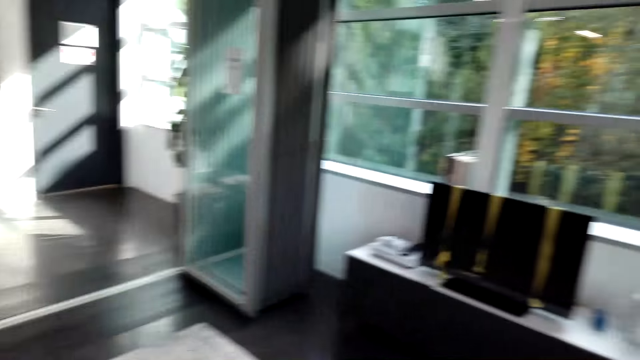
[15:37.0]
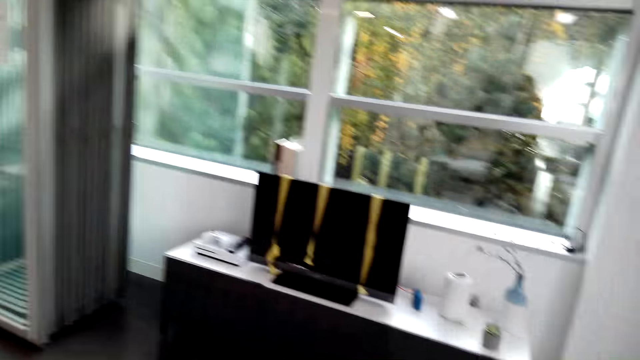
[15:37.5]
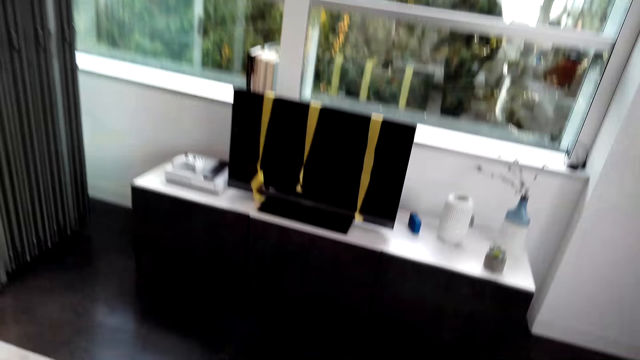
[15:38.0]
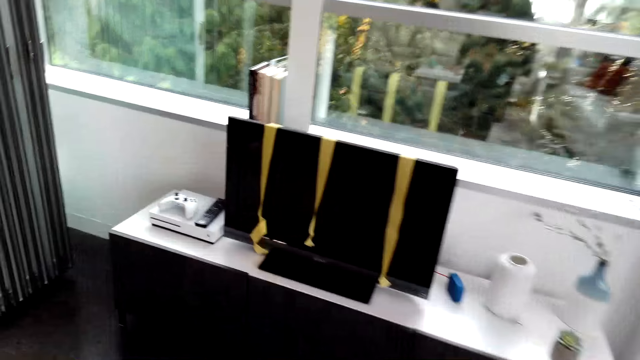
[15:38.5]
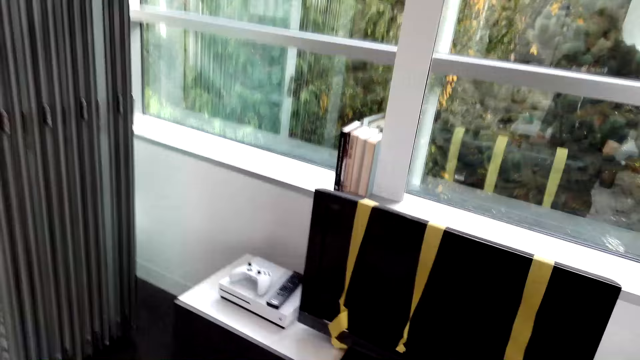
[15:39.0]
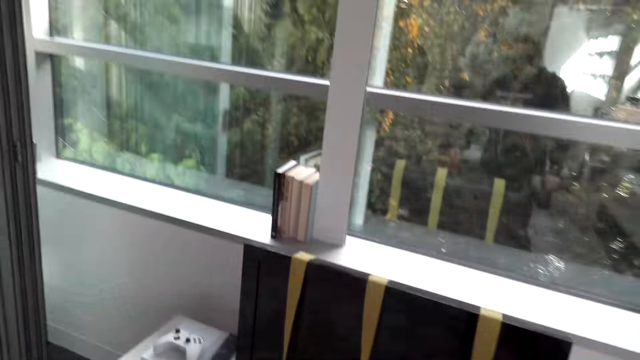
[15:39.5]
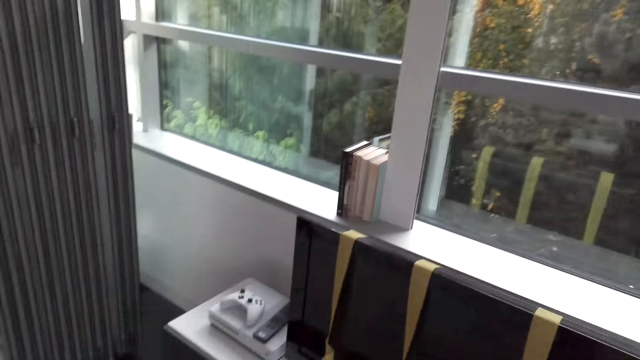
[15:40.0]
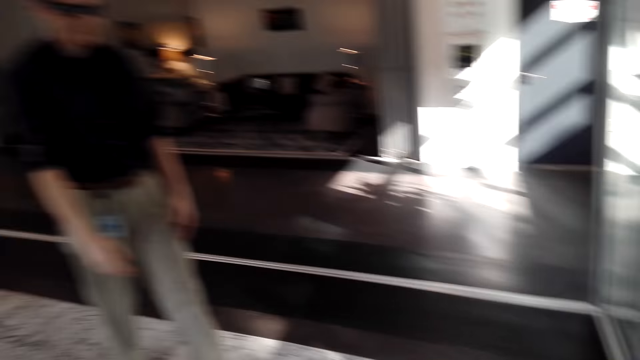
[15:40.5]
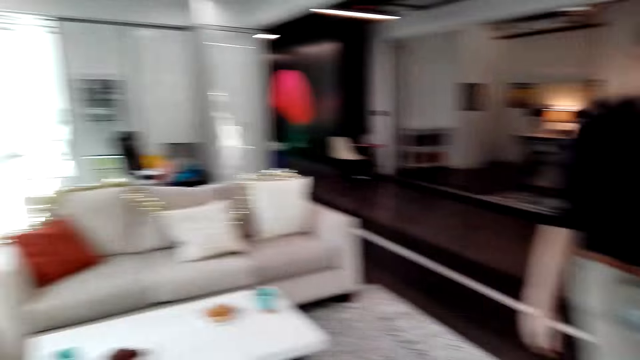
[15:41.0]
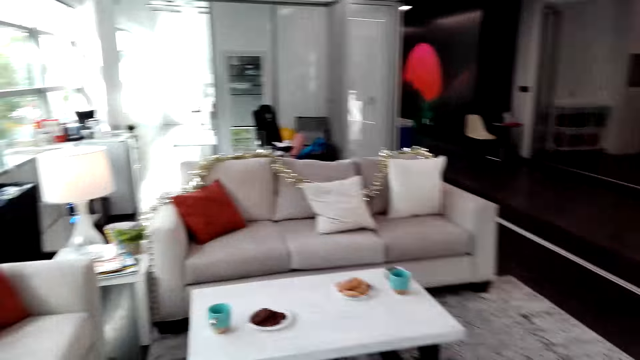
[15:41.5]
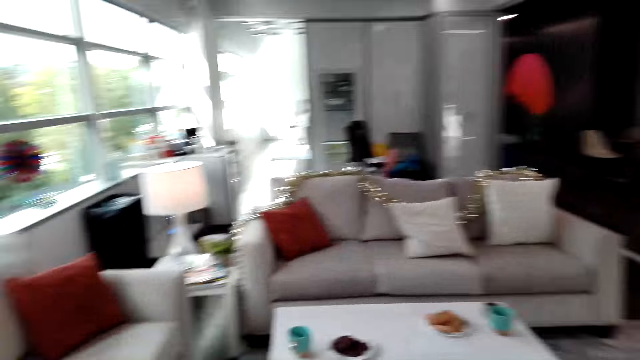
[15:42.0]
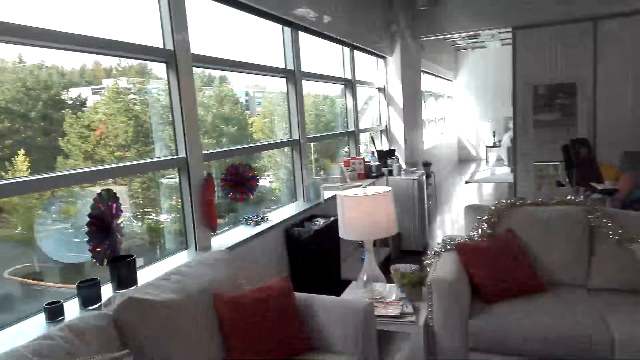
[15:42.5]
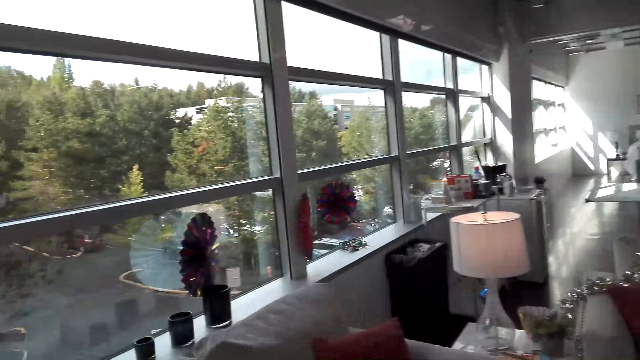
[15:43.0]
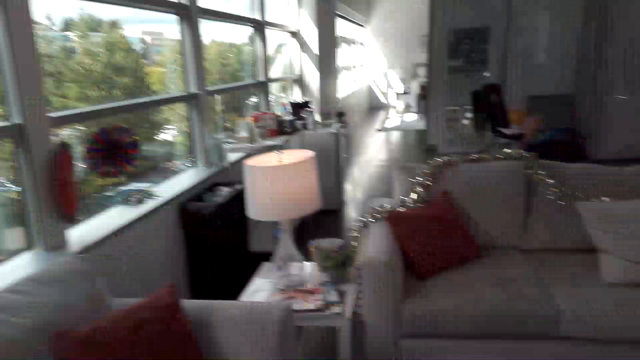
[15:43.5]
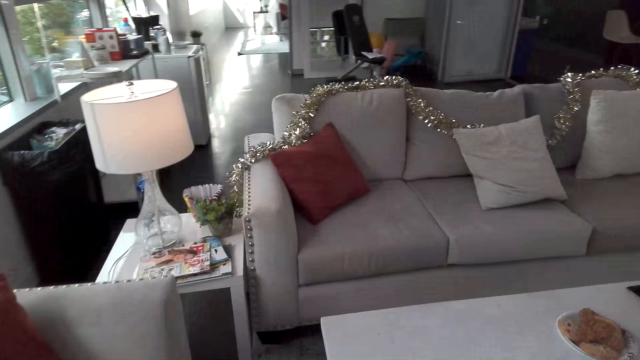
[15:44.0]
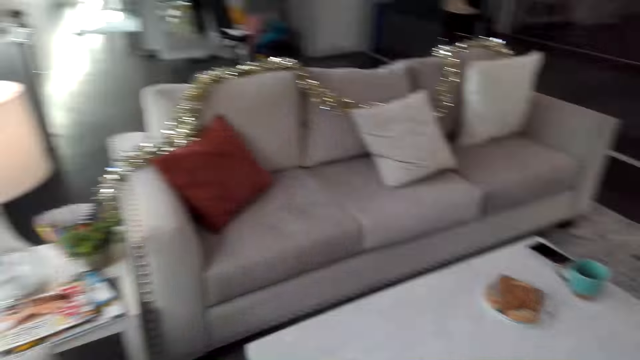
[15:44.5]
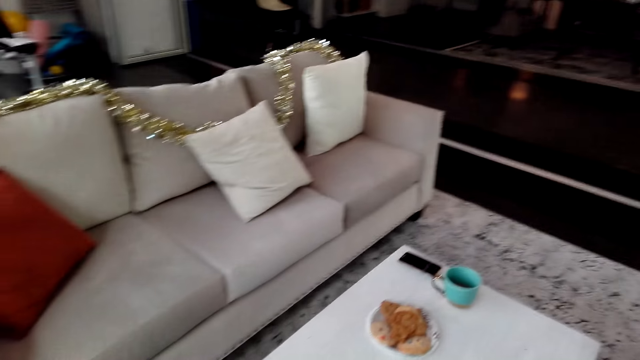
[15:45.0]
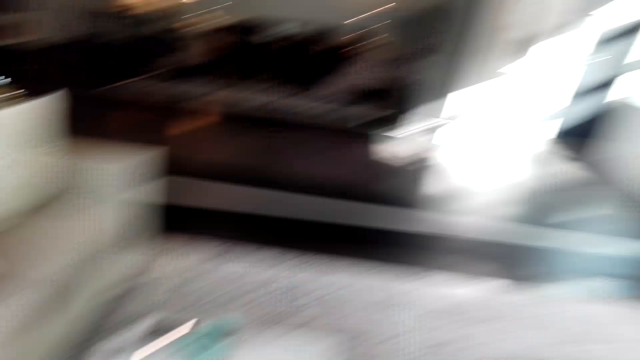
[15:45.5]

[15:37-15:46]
The camera wearer walks in the room. A person walks around. The camera wearer converses with the person. They look in the room.

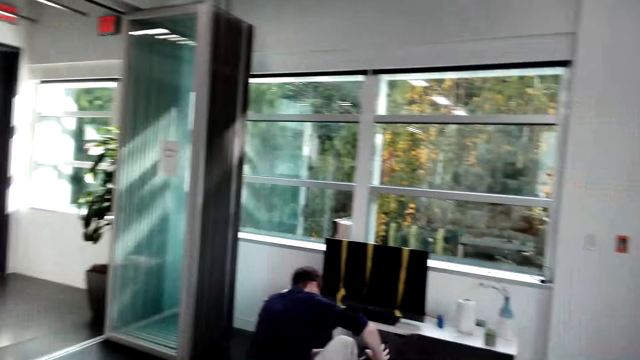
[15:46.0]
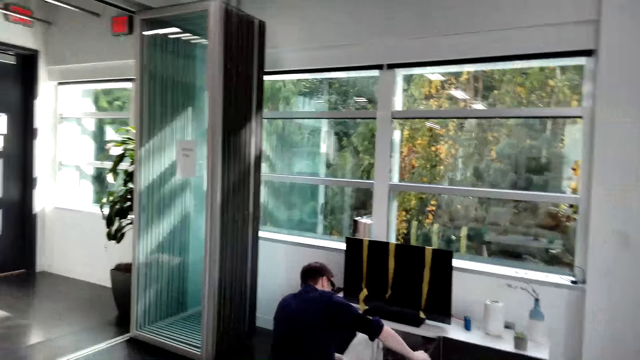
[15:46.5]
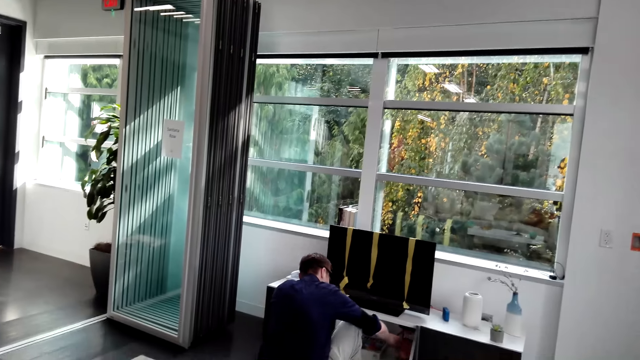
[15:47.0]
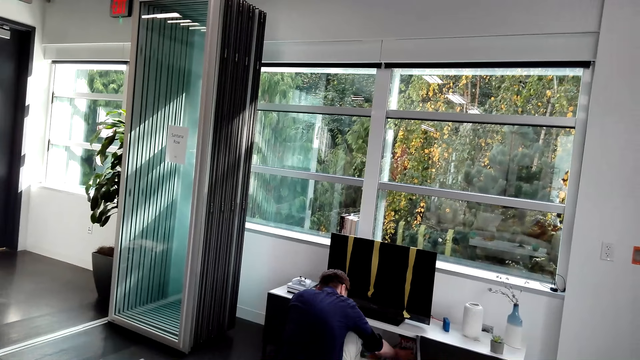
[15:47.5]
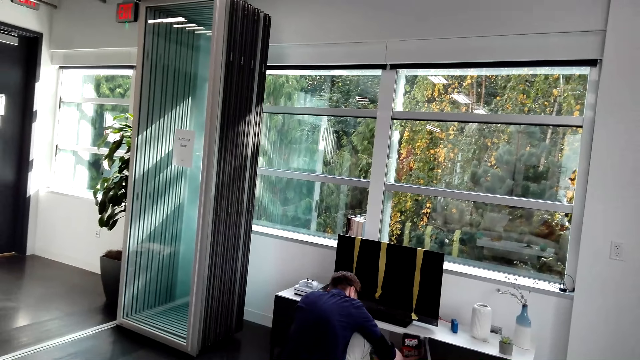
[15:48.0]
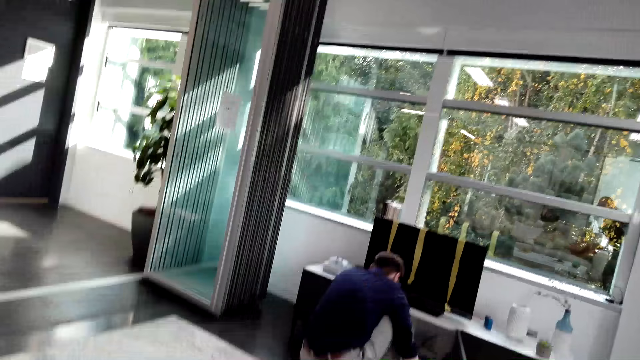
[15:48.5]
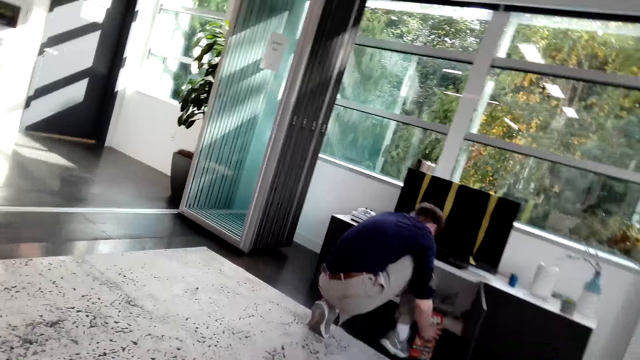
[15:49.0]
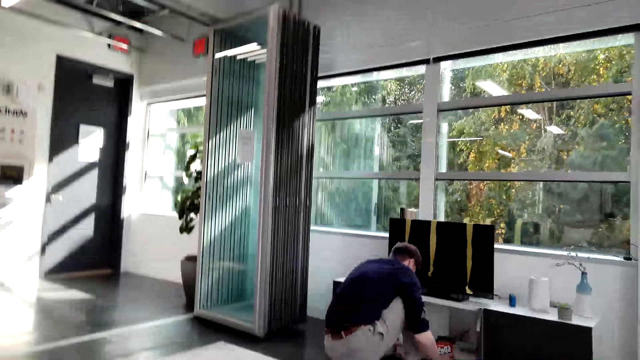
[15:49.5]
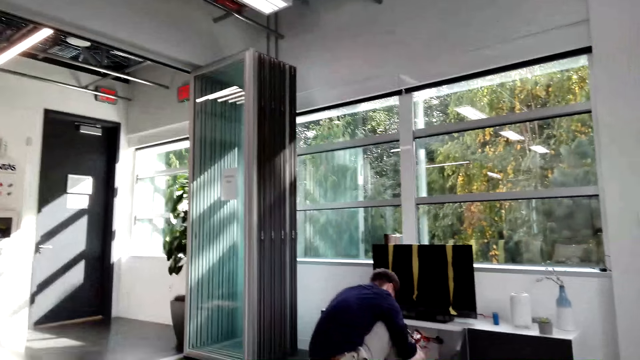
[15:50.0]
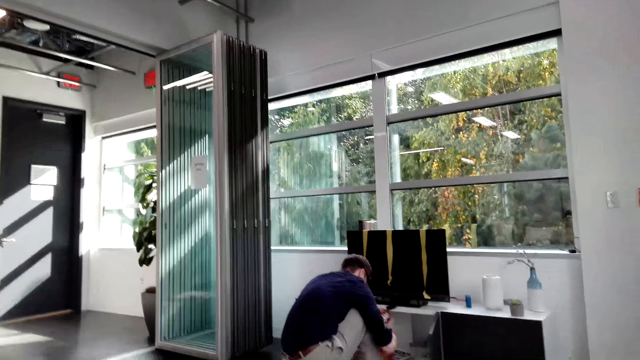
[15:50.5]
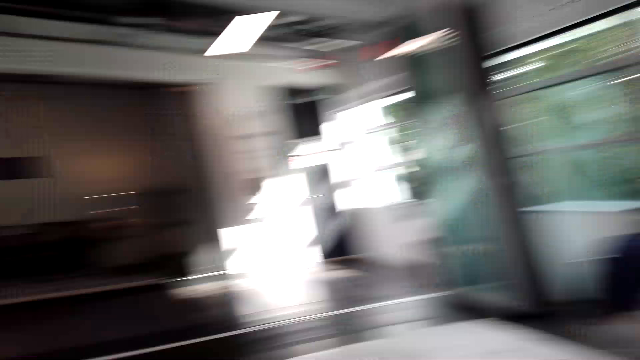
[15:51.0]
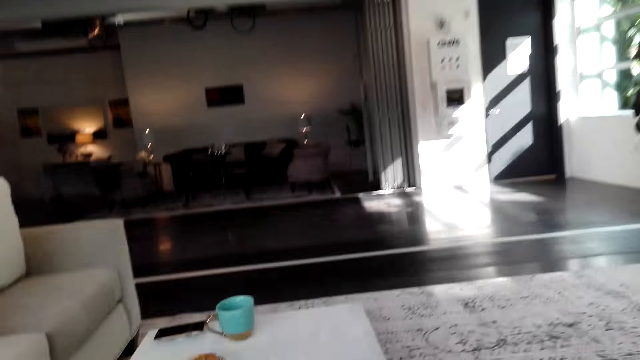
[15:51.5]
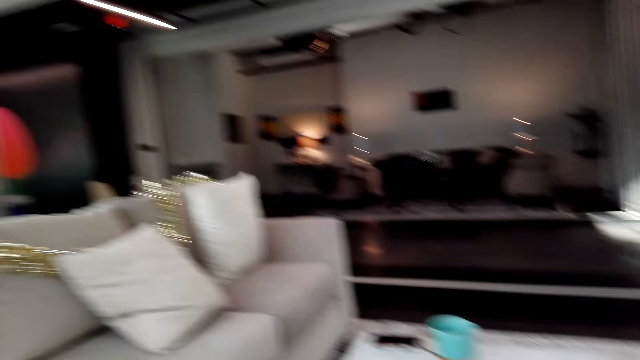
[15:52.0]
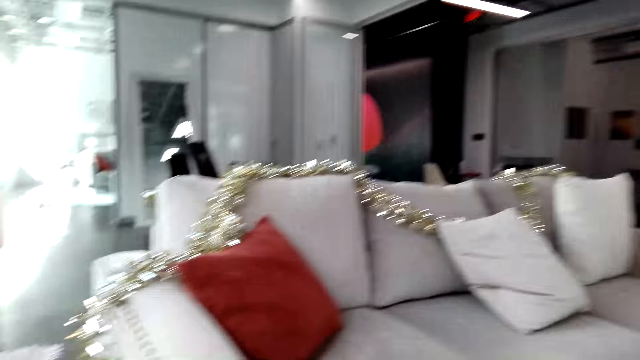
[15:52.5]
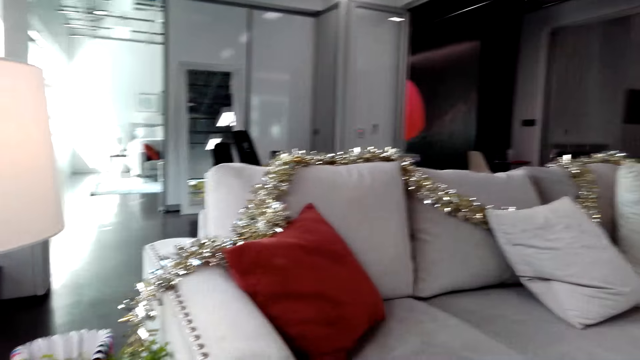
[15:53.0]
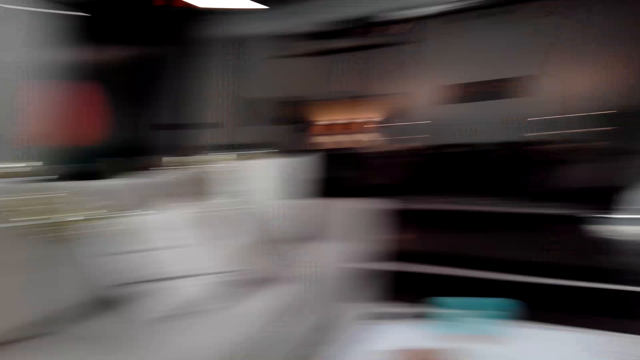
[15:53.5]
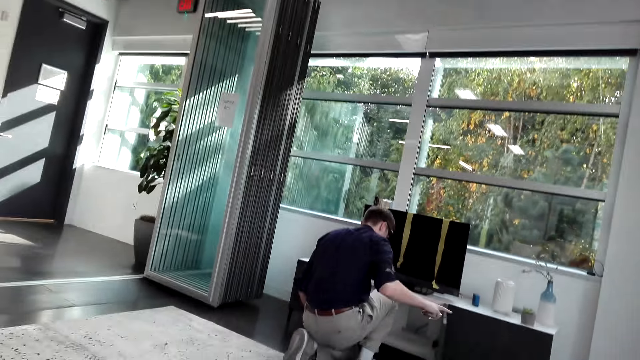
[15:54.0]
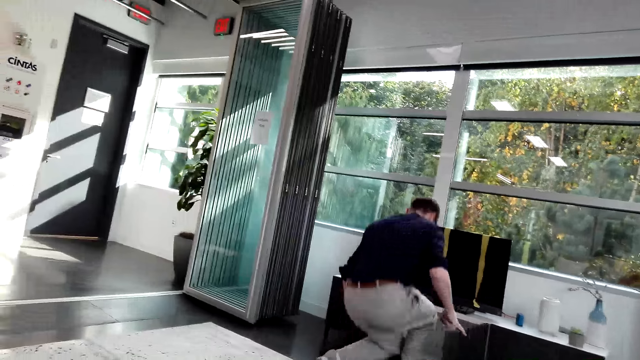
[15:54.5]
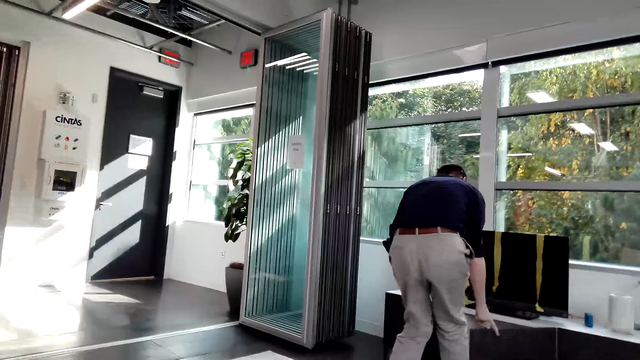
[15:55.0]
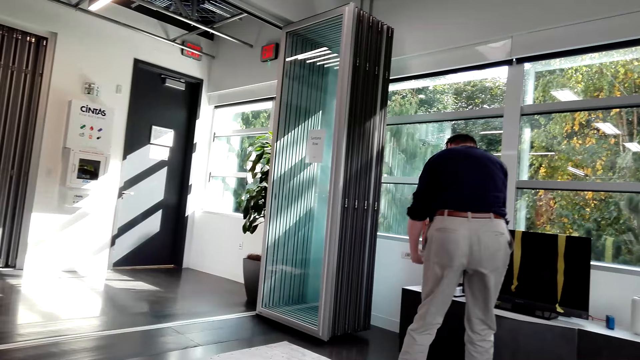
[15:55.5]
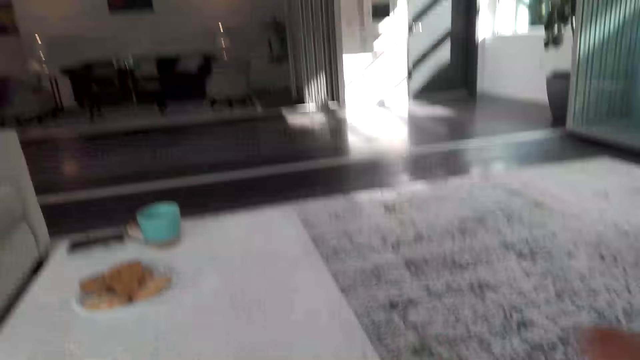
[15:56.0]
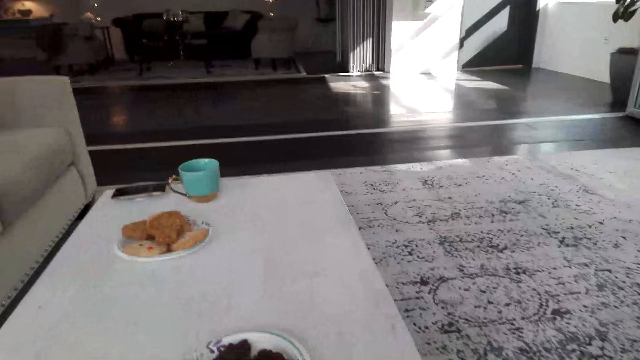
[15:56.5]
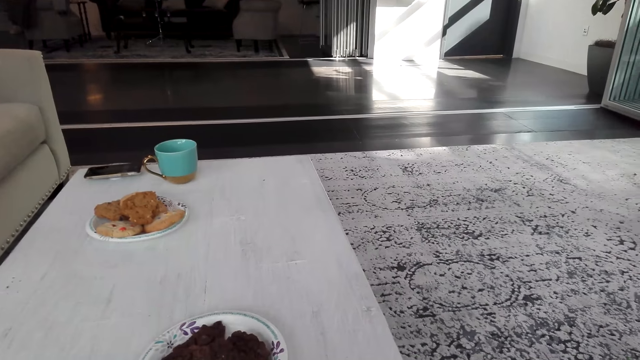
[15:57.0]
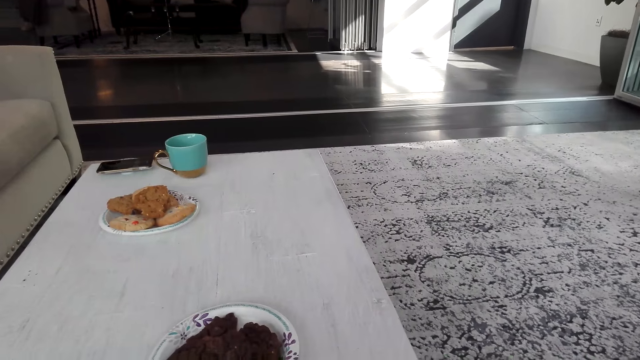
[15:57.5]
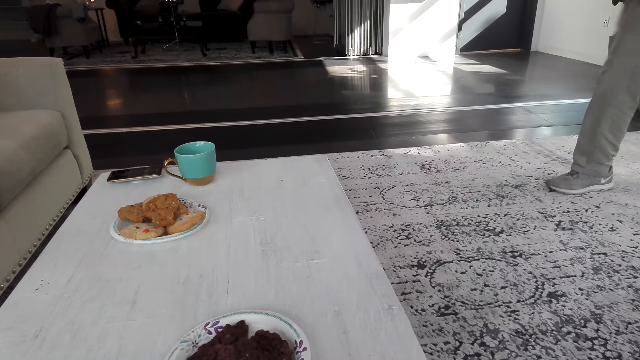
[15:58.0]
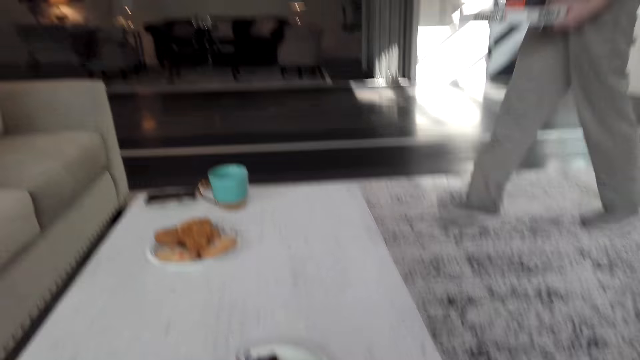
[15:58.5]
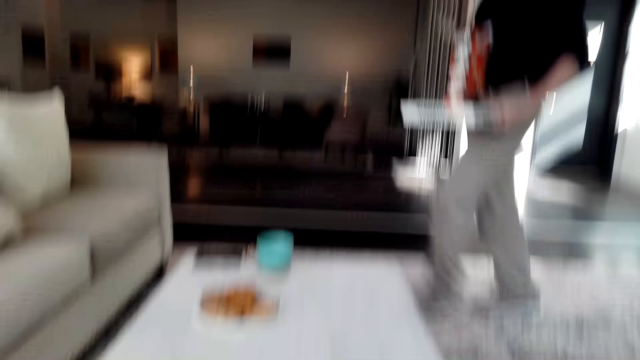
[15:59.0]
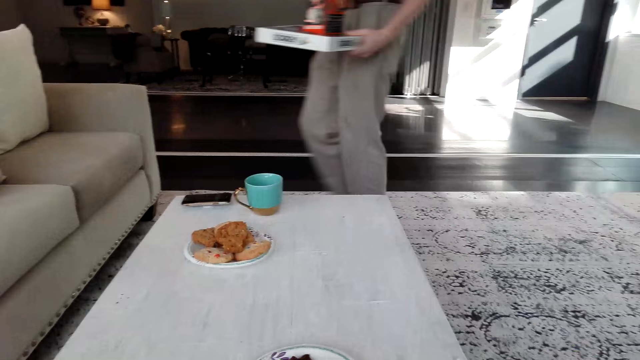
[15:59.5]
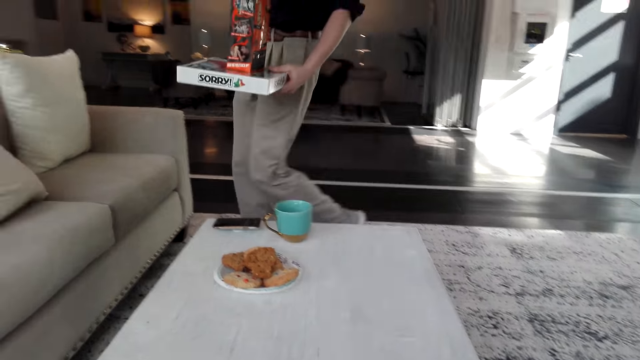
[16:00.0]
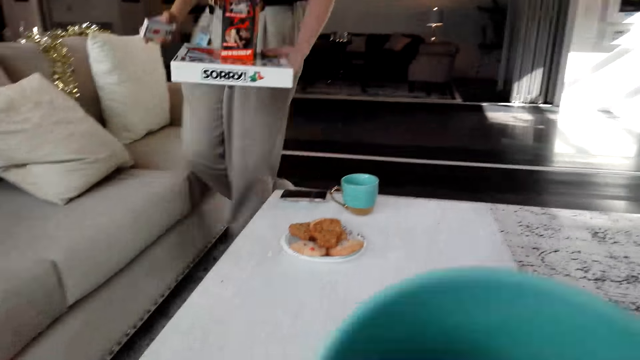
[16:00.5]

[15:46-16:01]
The person looks around the TV stand. The camera wearer sits on the couch. They converse with the person. They look in the room. The person walks in the room.
